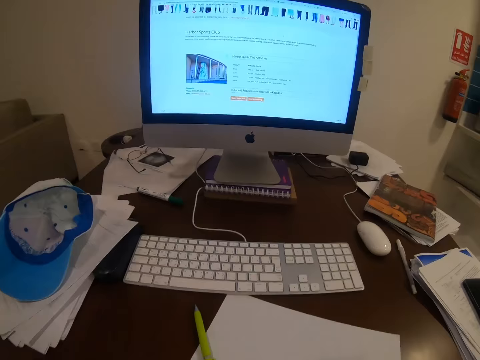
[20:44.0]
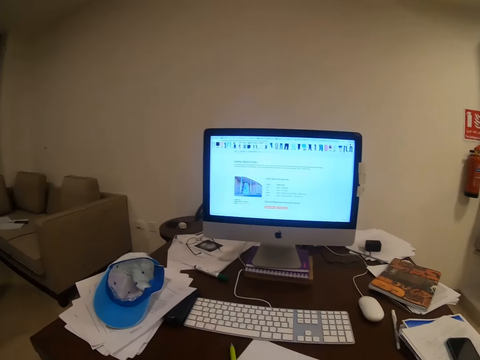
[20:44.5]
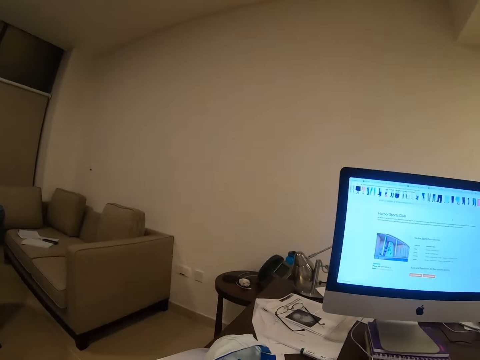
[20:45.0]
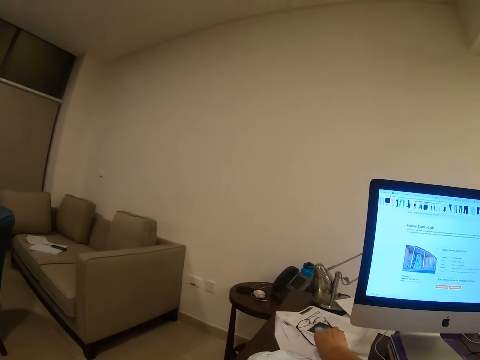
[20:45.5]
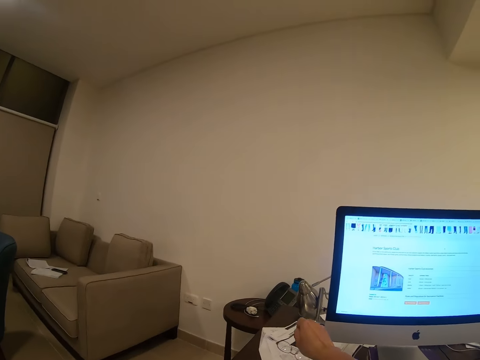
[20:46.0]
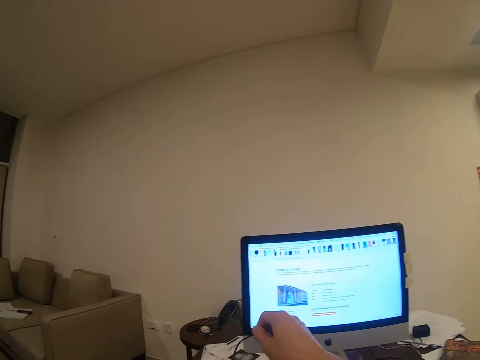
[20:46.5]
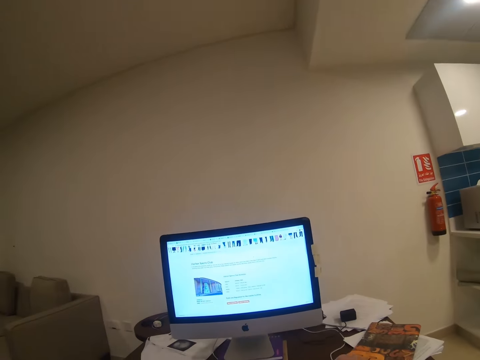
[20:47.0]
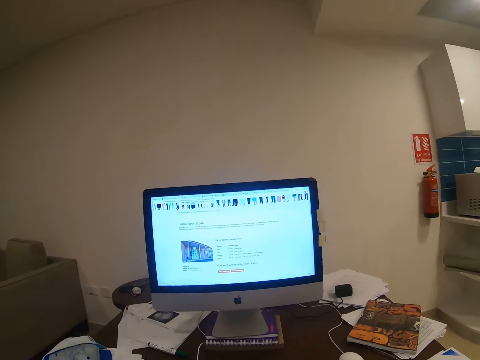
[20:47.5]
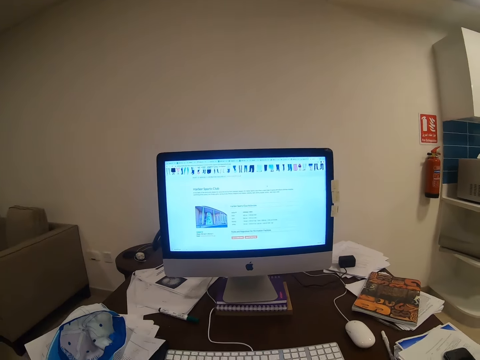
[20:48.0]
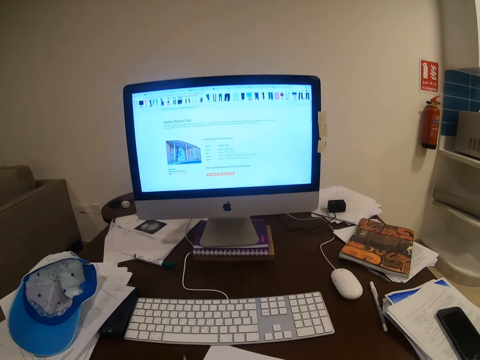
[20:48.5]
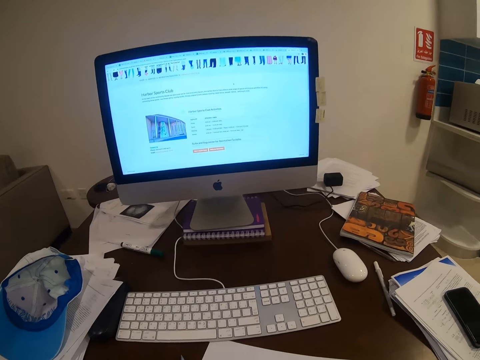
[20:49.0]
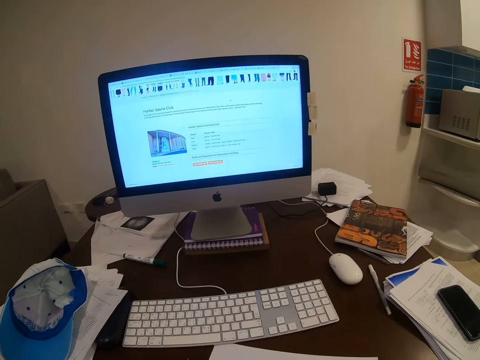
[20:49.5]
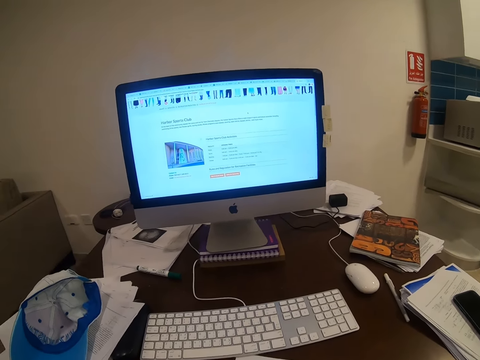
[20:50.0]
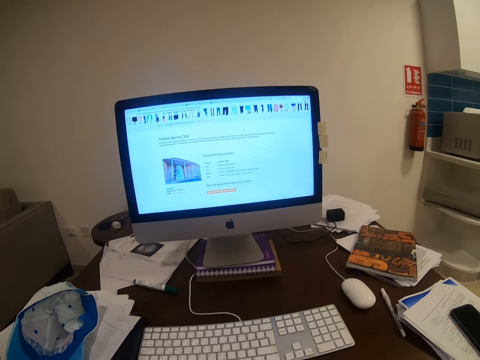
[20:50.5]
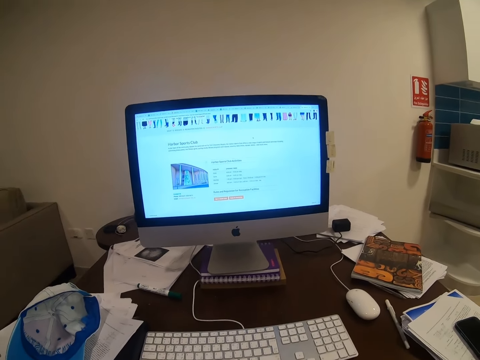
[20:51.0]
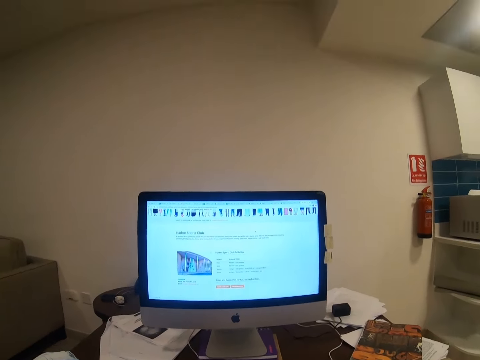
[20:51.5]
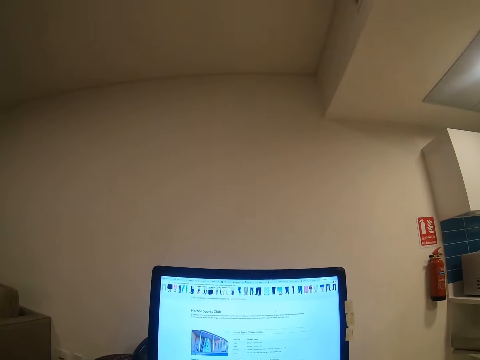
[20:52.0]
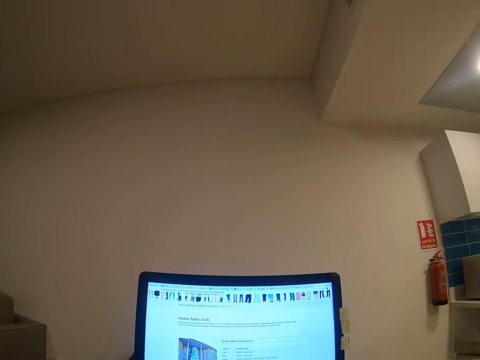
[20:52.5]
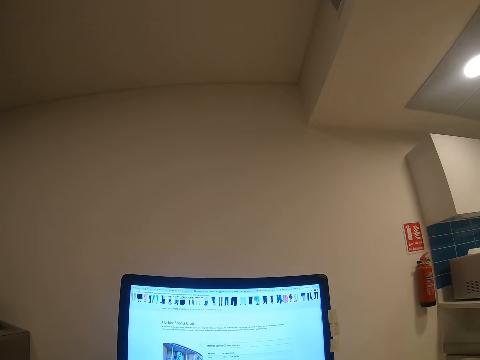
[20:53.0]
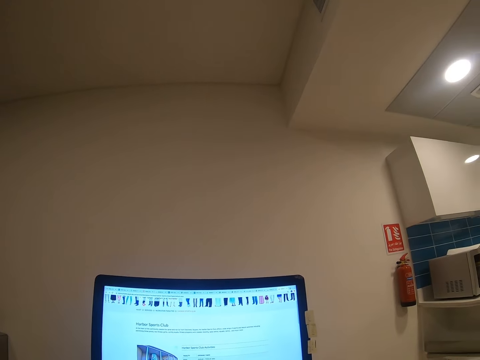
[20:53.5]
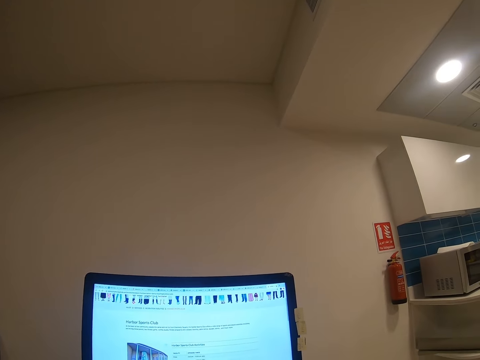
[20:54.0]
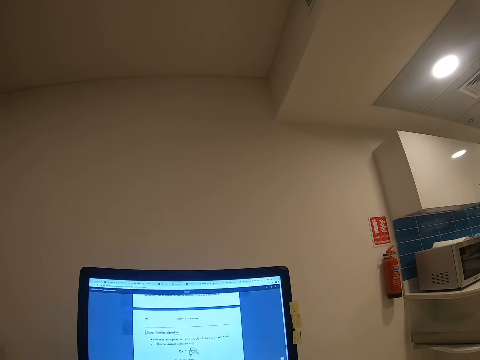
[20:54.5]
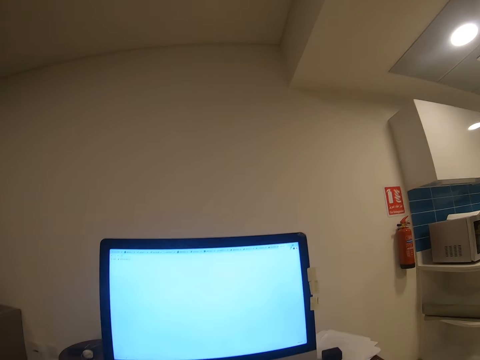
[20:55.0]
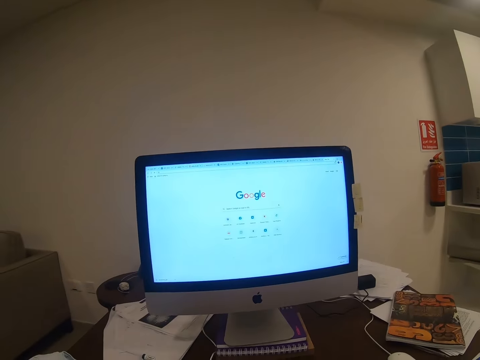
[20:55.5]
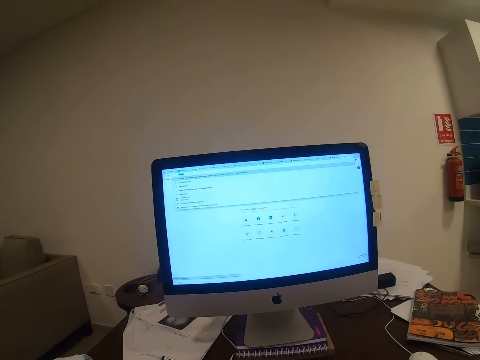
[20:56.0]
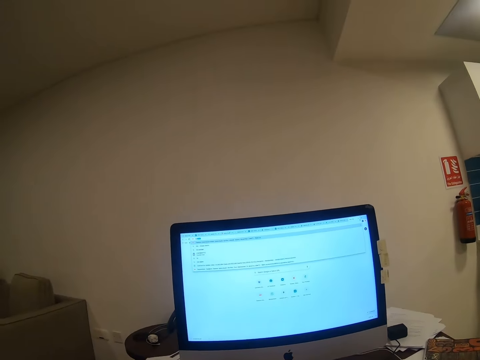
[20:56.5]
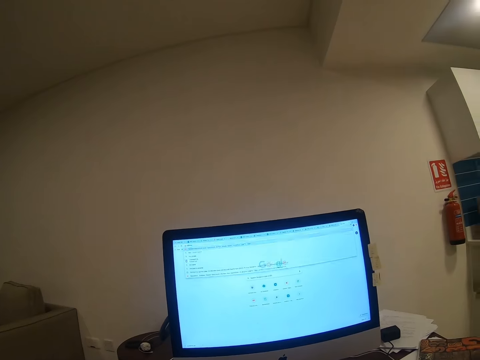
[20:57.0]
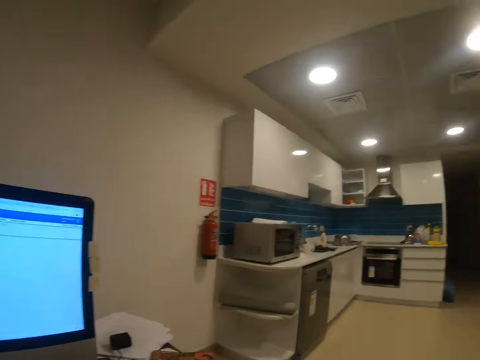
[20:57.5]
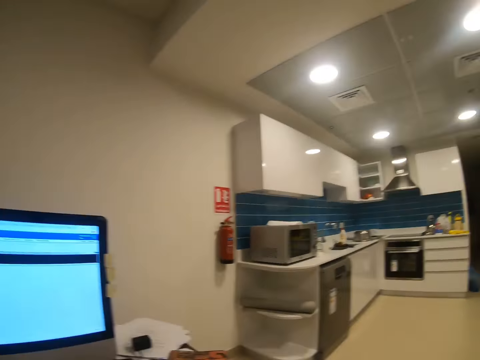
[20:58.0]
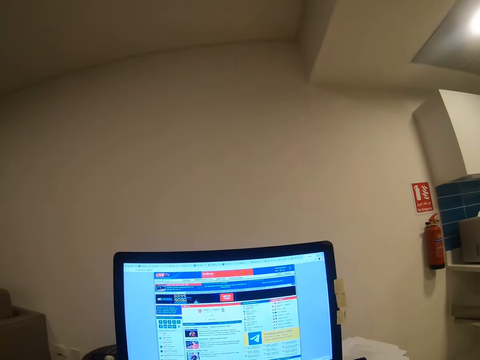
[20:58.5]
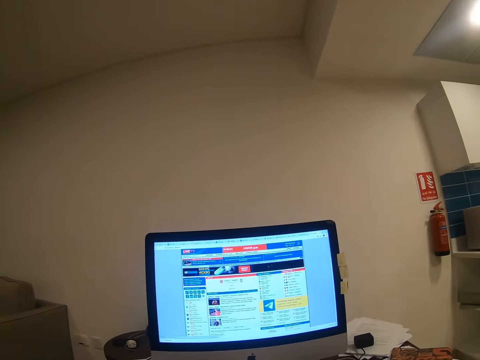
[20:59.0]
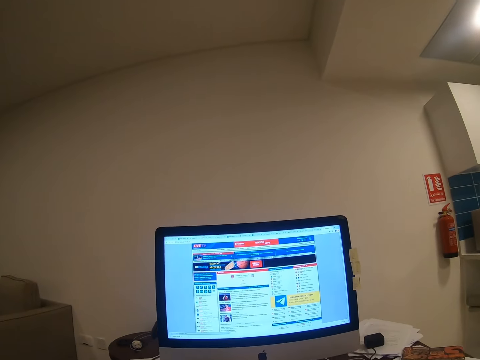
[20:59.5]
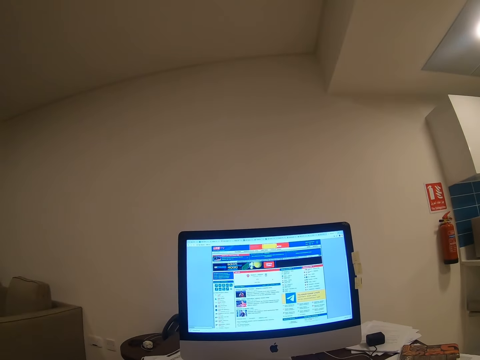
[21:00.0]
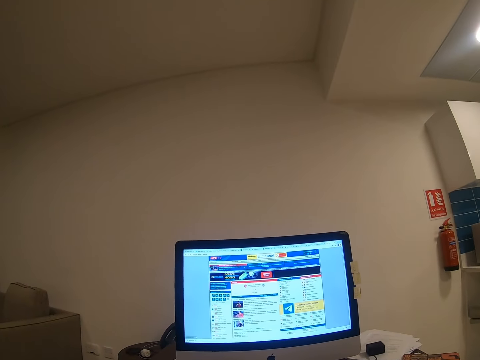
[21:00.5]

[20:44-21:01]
The camera wearer sits on the chair. They pick up some glasses. They operate the desktop. They look around.

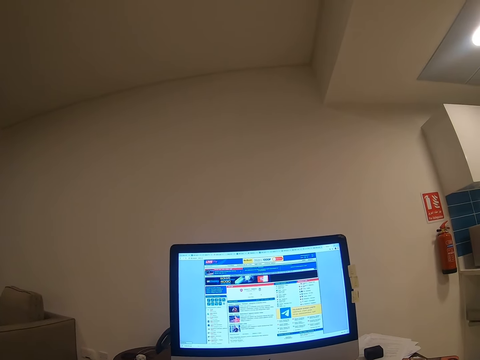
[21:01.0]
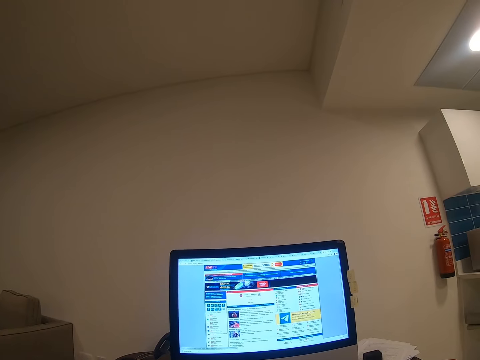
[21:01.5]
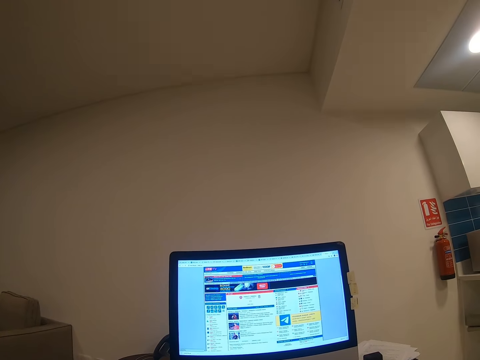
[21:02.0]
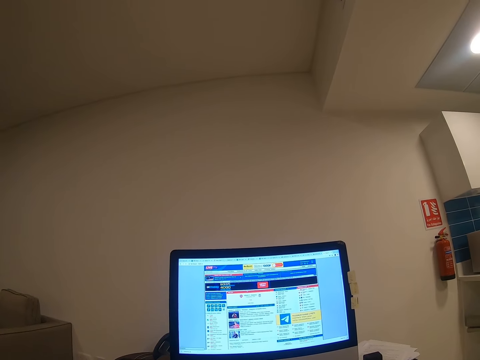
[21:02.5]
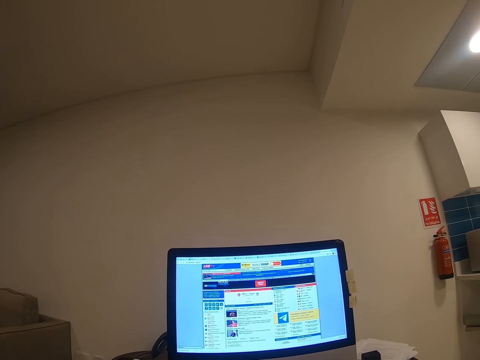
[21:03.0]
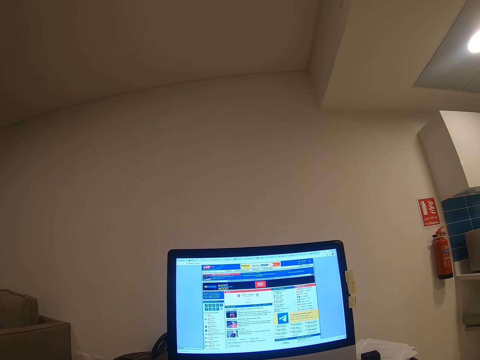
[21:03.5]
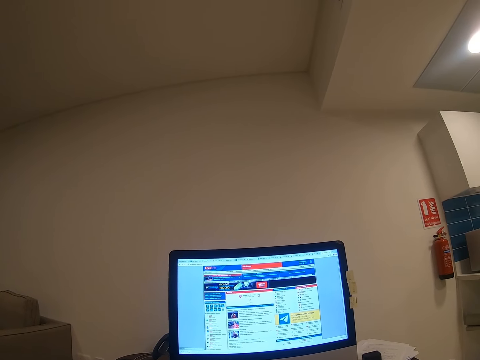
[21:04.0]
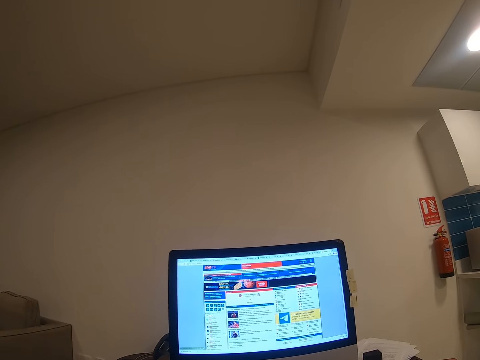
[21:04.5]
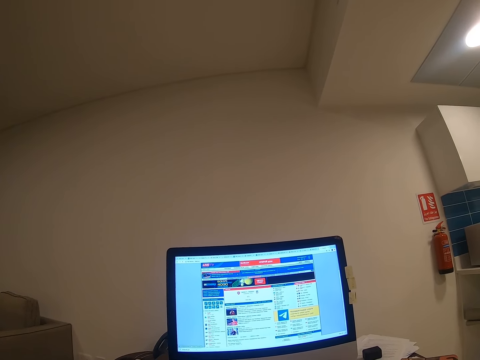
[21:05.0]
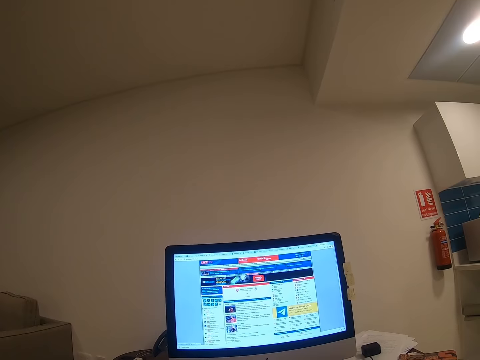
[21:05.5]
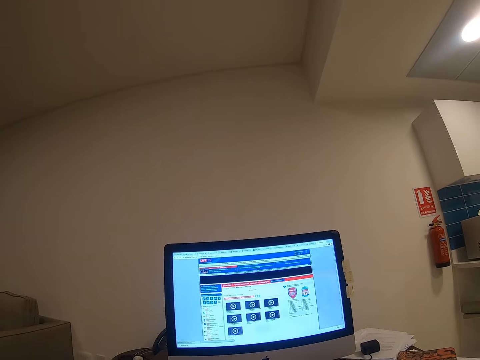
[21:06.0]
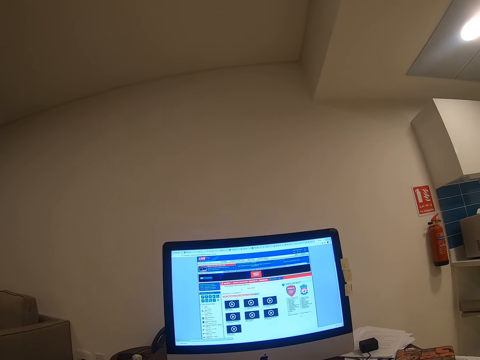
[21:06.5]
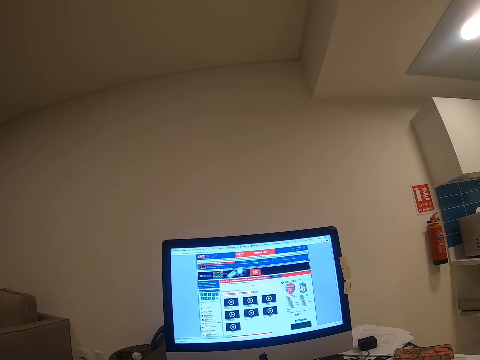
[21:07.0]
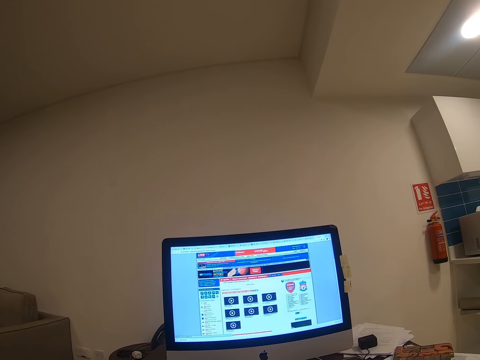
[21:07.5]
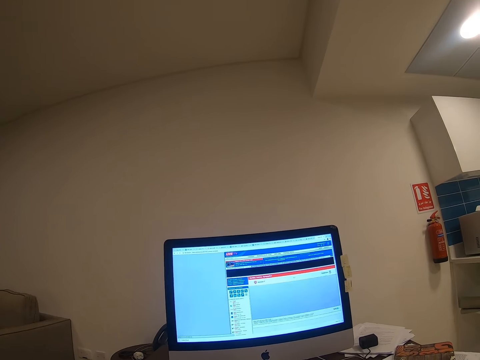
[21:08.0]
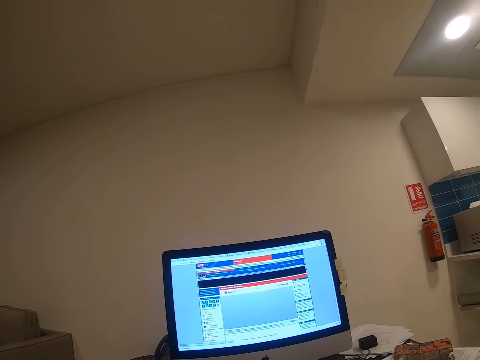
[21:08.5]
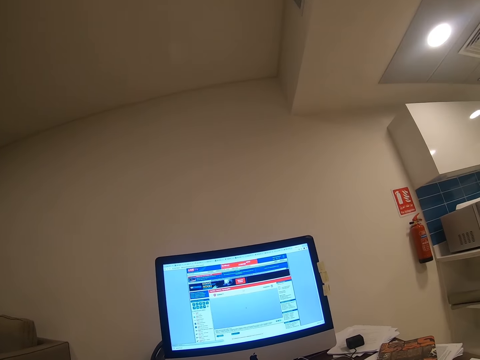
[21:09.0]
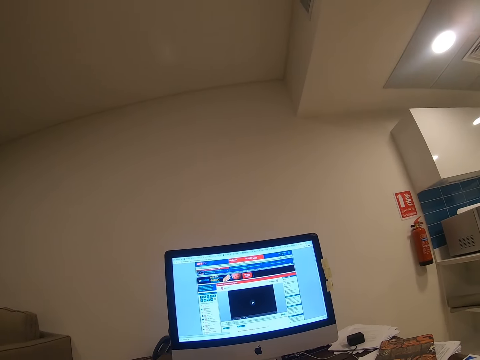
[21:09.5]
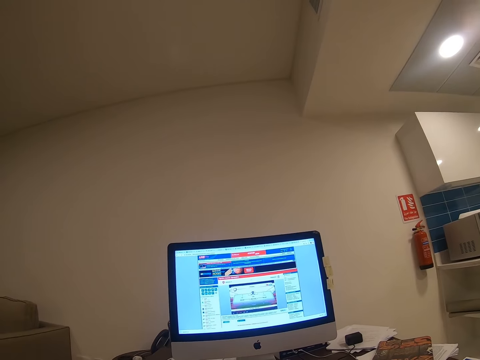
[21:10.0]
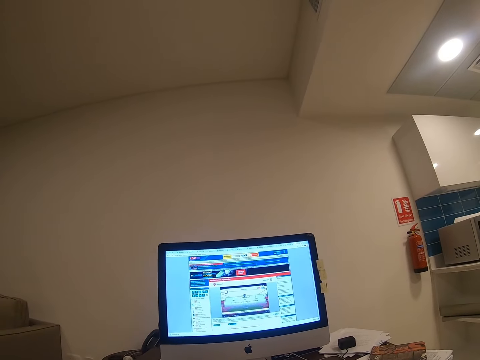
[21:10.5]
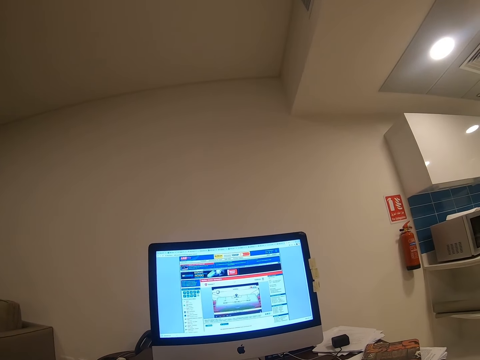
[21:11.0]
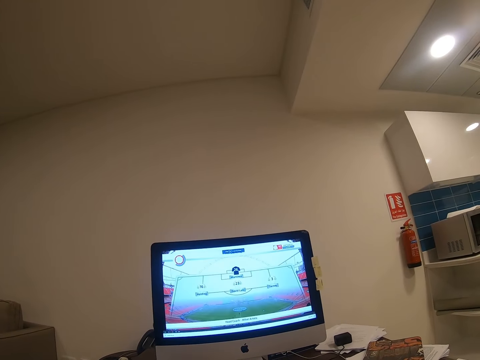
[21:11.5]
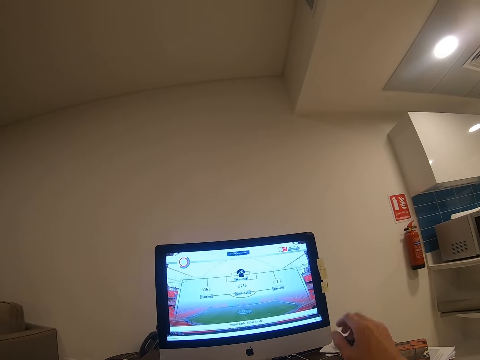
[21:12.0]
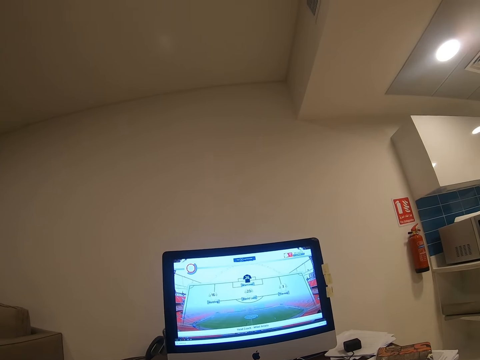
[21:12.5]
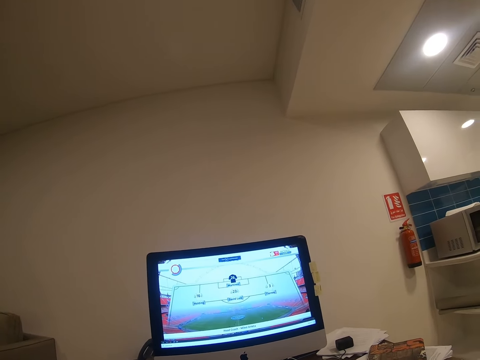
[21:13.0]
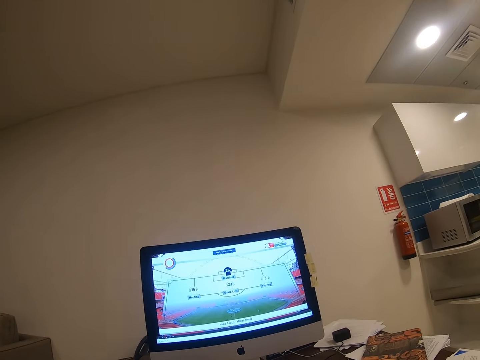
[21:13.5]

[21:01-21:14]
The camera wearer operates the computer. He does something. He raises his hand.
